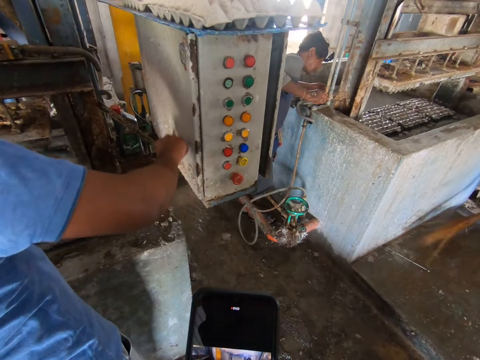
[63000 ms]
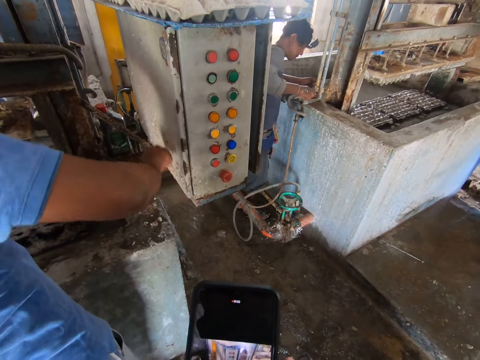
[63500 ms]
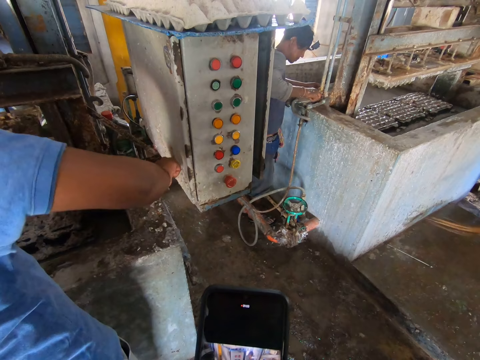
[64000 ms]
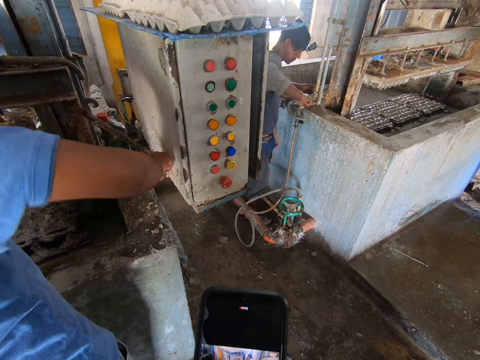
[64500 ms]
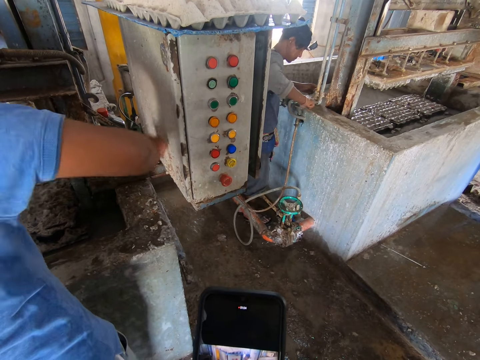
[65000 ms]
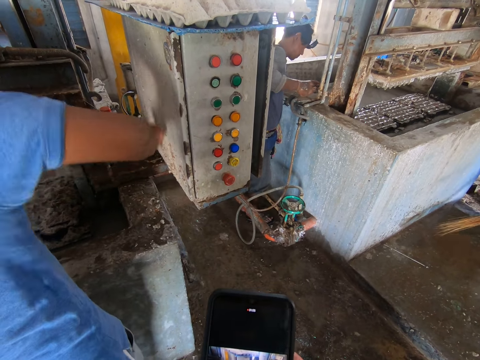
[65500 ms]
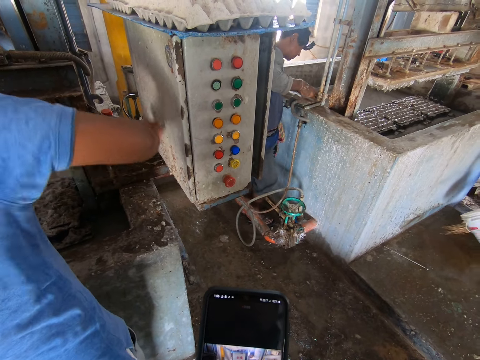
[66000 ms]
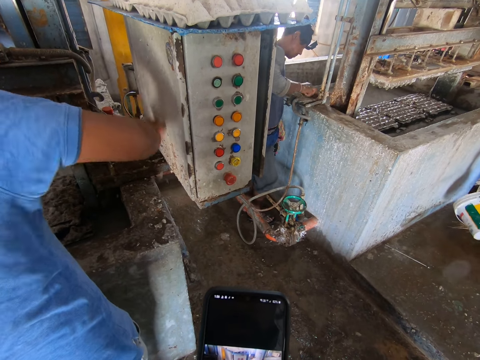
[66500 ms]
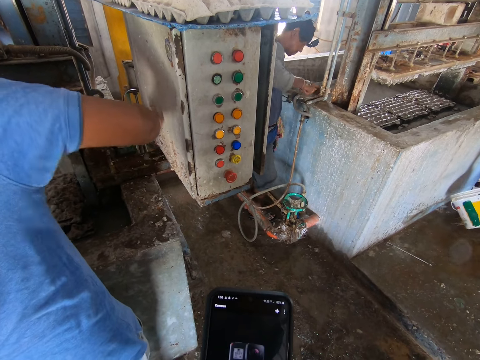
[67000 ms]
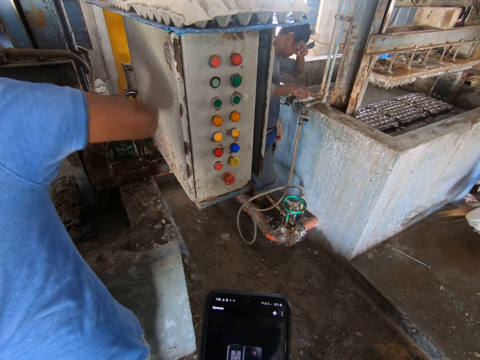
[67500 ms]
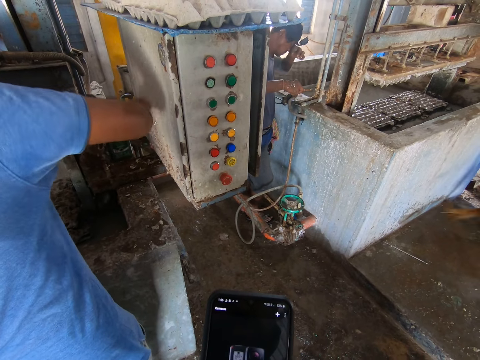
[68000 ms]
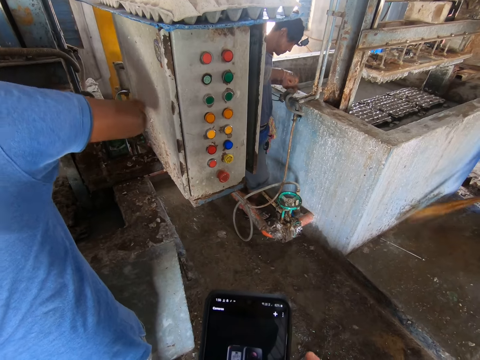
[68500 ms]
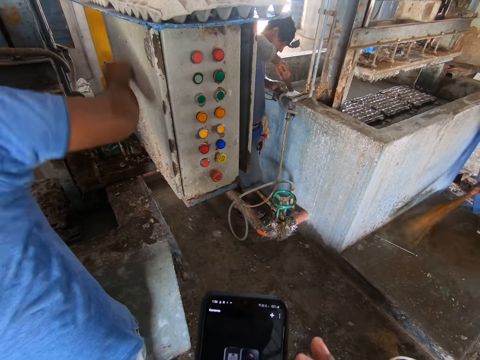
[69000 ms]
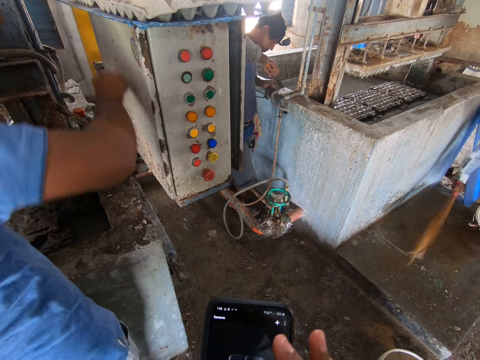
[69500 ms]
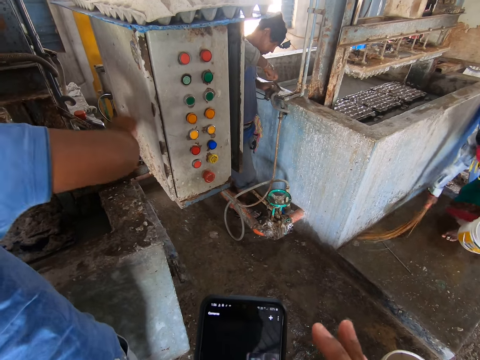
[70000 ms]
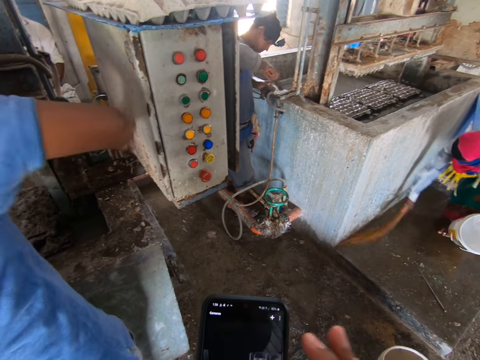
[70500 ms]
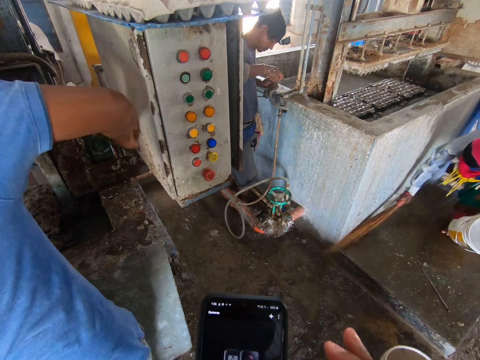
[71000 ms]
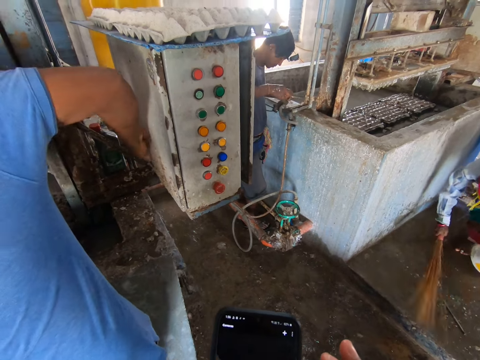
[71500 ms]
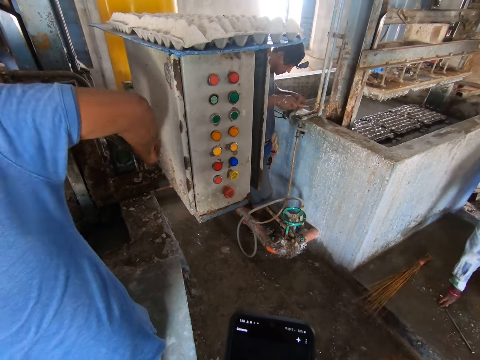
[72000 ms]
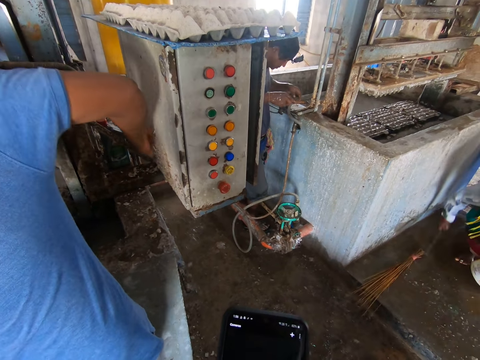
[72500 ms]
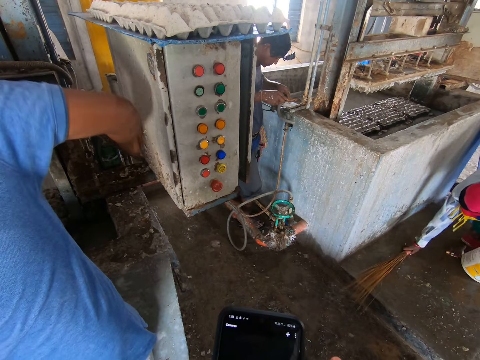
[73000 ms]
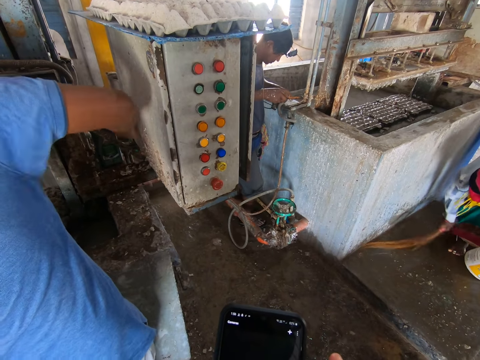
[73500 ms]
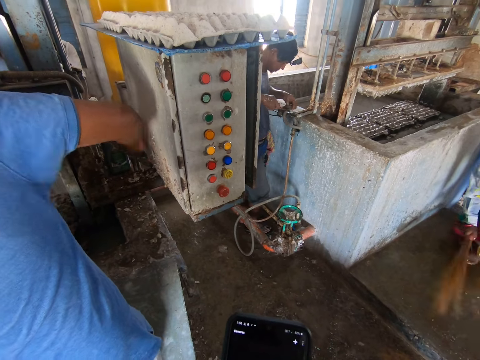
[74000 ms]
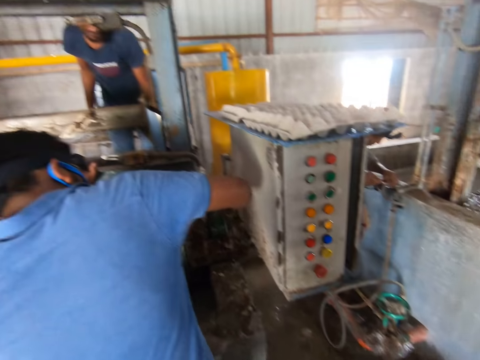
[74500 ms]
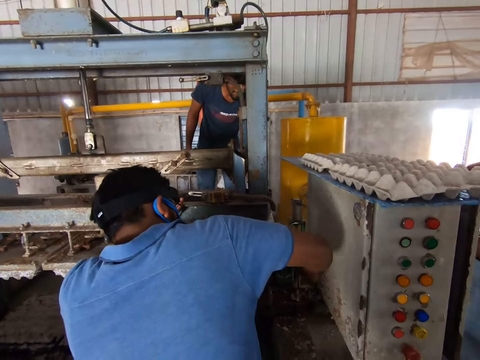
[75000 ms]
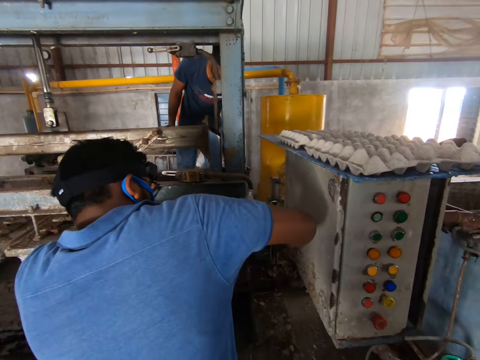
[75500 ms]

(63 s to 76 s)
The camera wearer uses the phone.

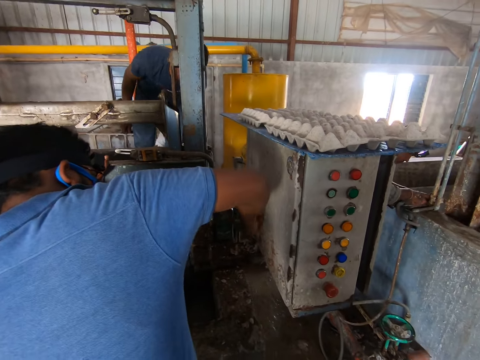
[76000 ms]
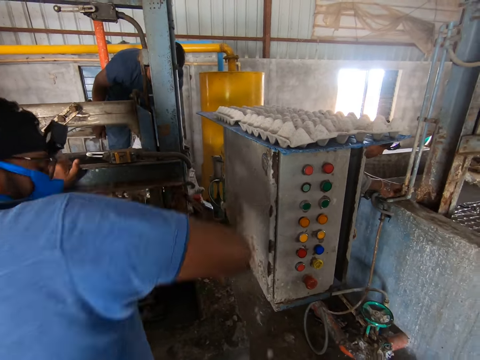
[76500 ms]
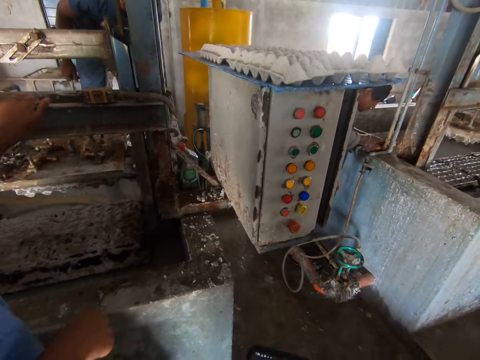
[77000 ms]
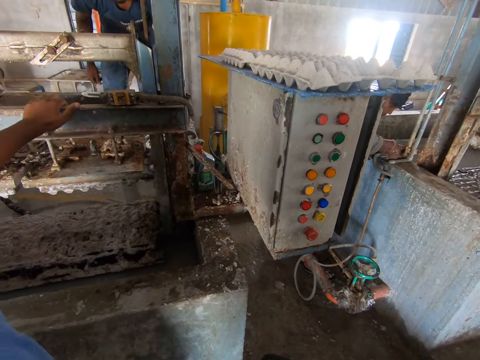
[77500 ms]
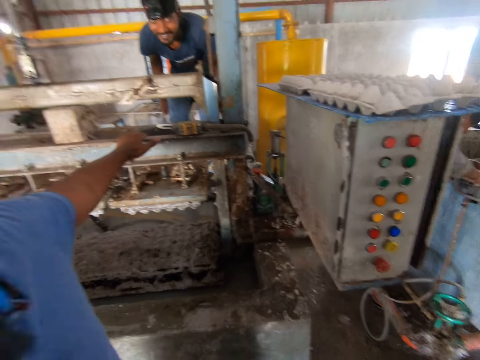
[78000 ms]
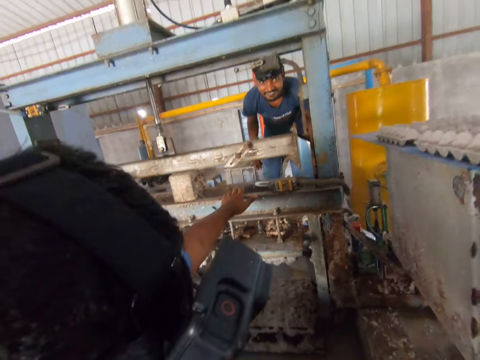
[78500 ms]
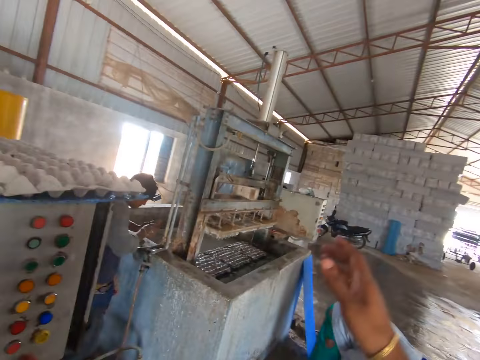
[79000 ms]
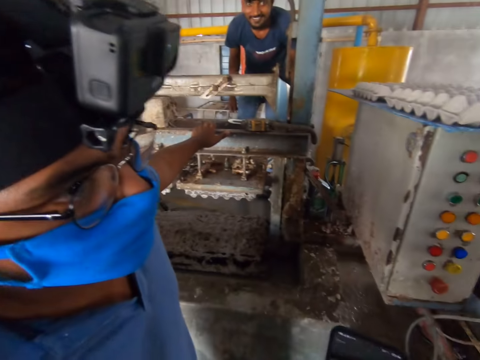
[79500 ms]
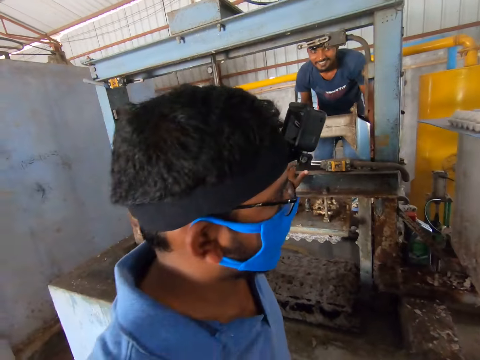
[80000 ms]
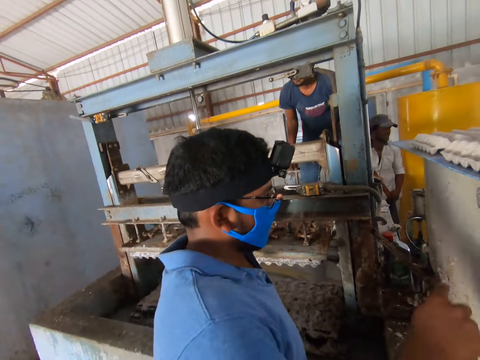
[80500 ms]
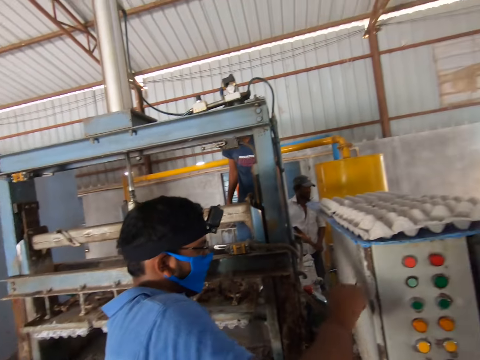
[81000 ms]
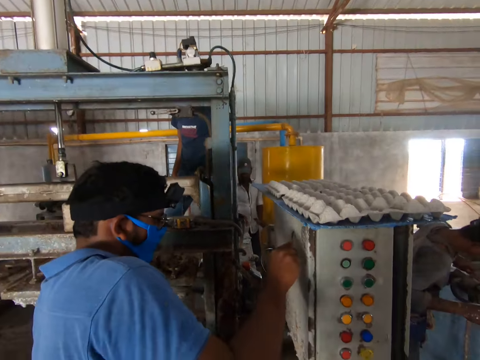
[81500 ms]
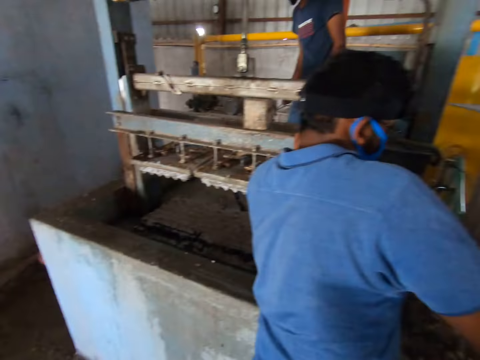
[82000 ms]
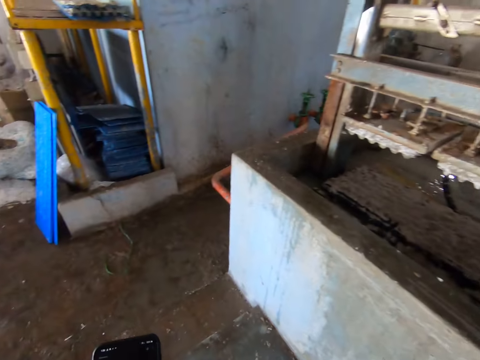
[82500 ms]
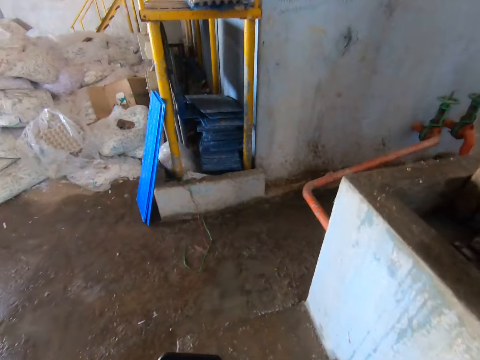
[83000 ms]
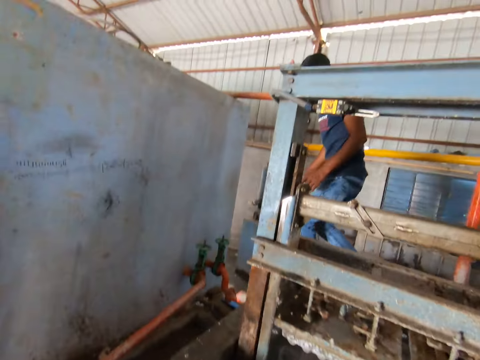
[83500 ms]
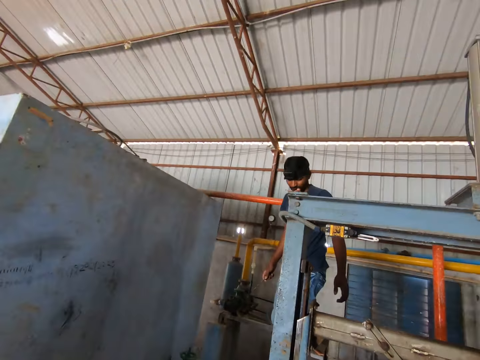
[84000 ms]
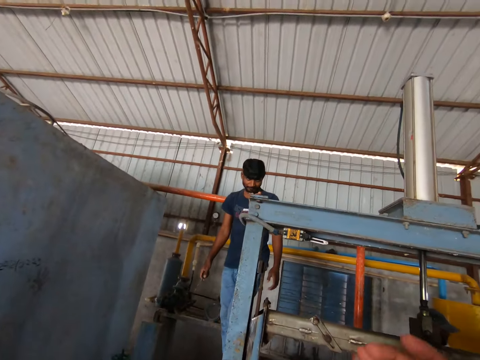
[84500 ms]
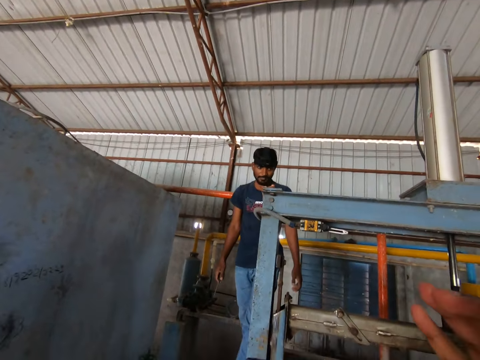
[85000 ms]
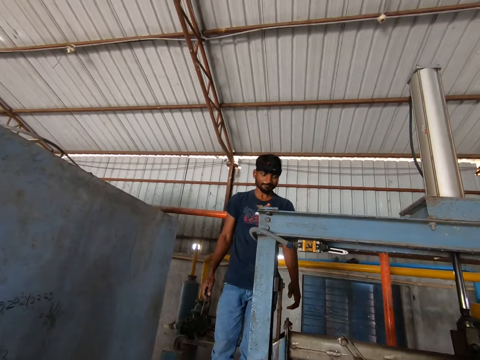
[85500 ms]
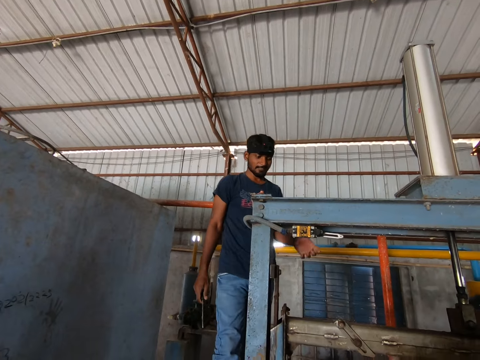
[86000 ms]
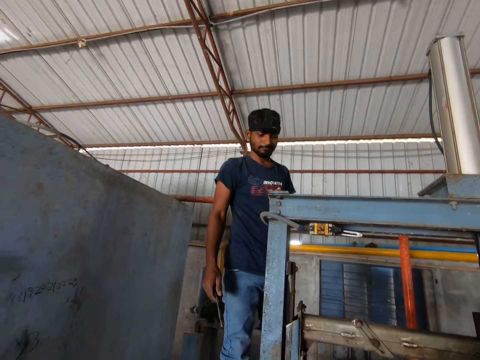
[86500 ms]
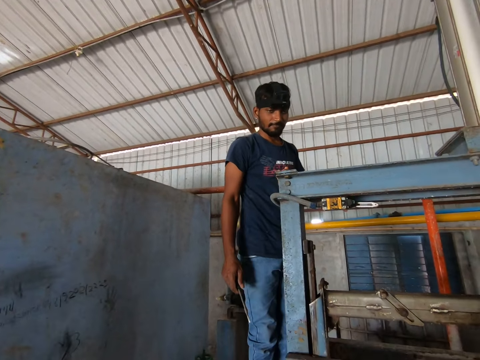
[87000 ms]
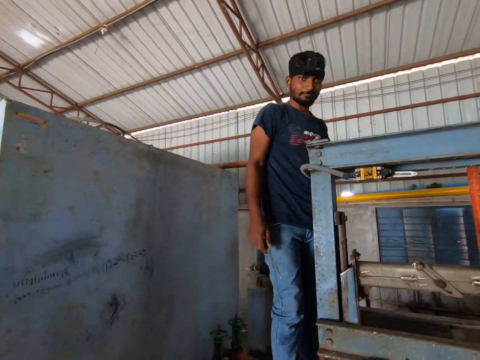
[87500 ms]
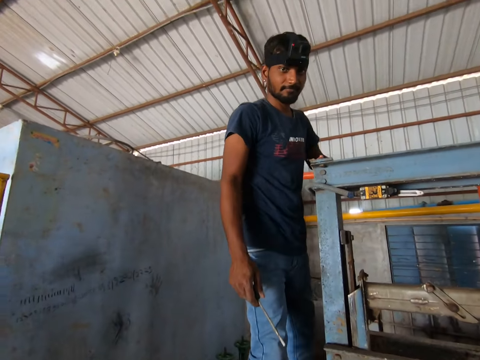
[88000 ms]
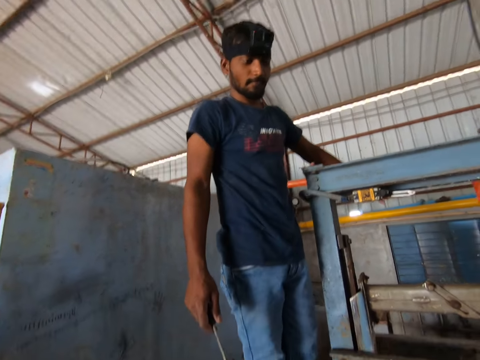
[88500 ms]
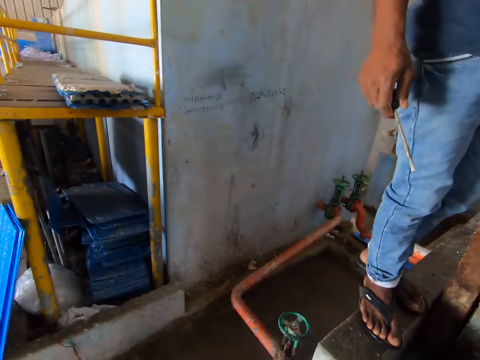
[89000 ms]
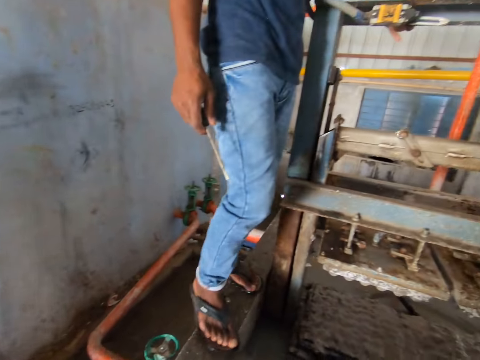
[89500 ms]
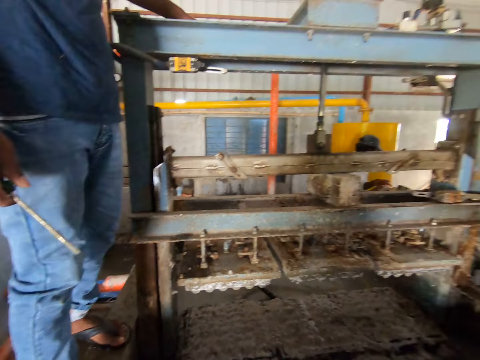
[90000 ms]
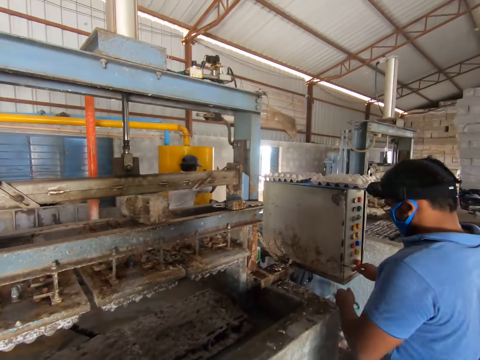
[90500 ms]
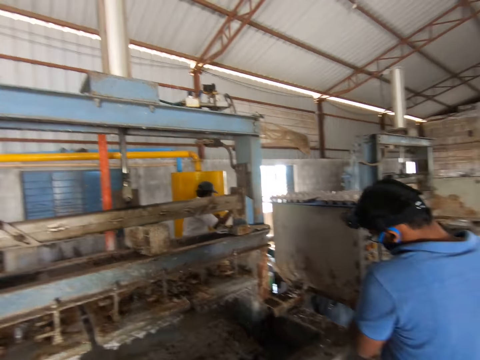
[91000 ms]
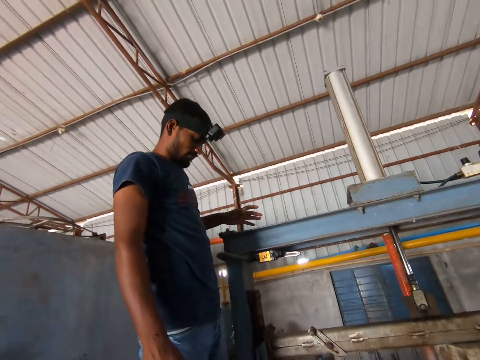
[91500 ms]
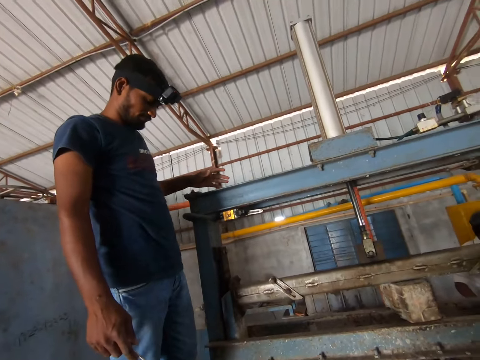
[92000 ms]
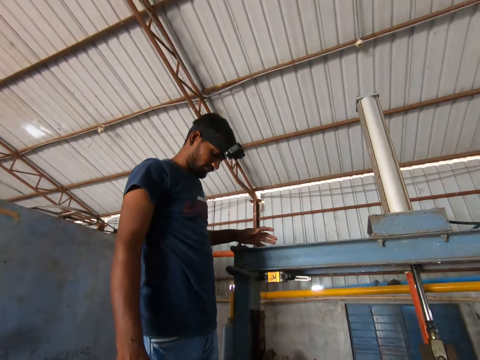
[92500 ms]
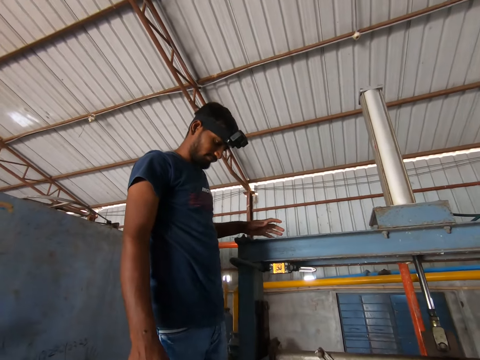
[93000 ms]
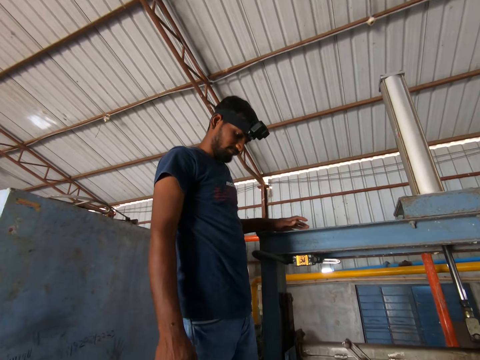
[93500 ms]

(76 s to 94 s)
The camera wearer looks around. They walk around.
